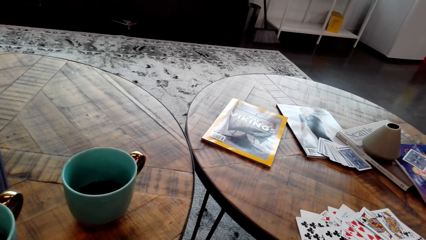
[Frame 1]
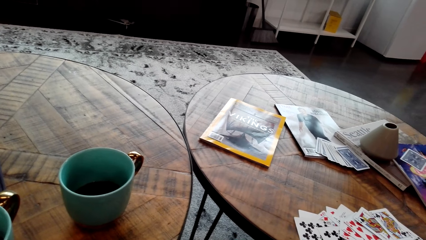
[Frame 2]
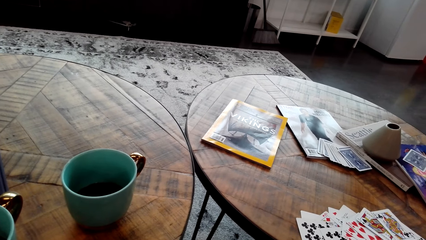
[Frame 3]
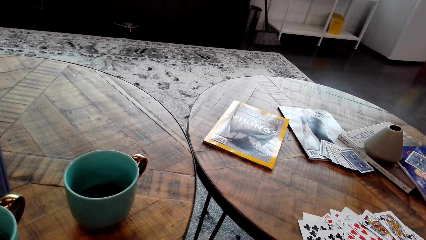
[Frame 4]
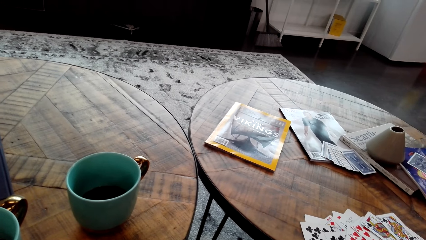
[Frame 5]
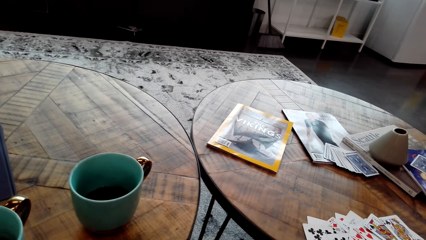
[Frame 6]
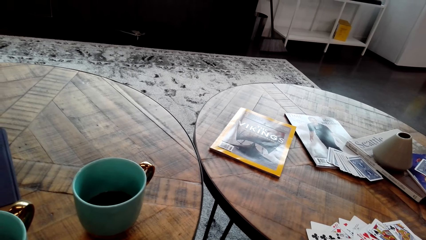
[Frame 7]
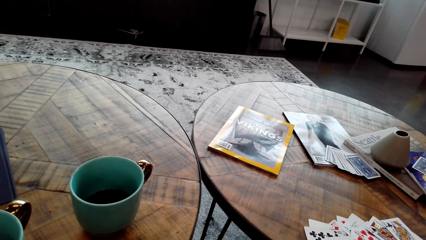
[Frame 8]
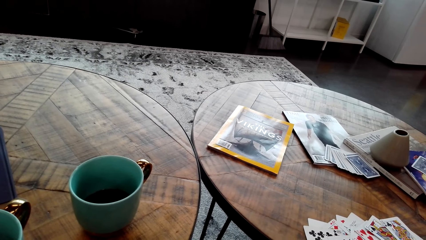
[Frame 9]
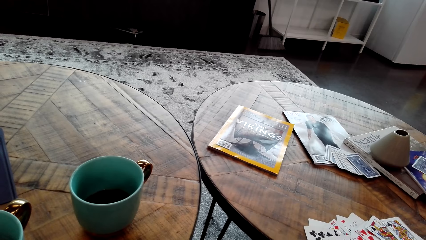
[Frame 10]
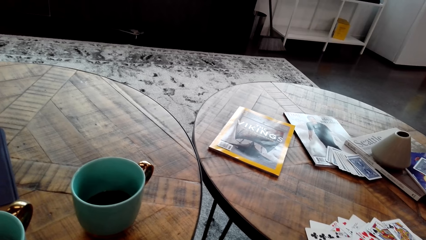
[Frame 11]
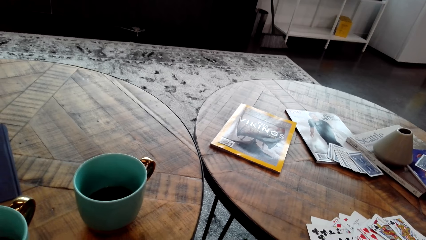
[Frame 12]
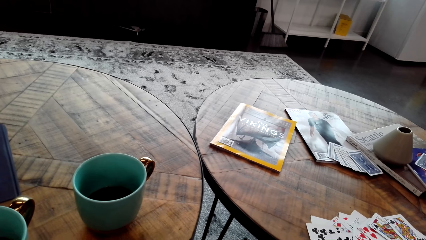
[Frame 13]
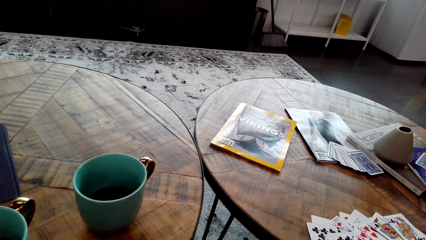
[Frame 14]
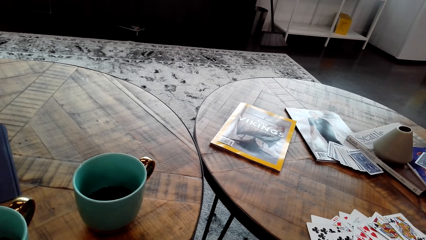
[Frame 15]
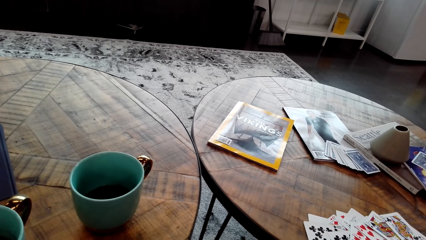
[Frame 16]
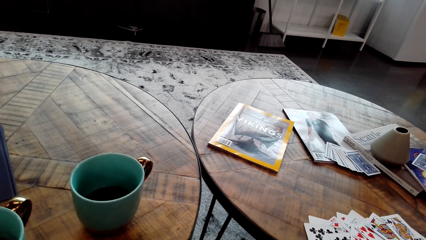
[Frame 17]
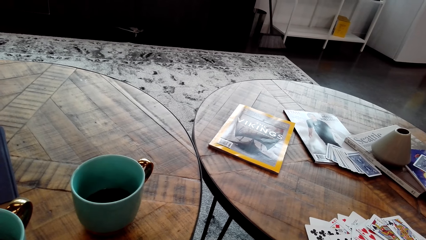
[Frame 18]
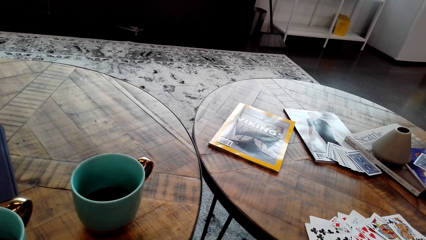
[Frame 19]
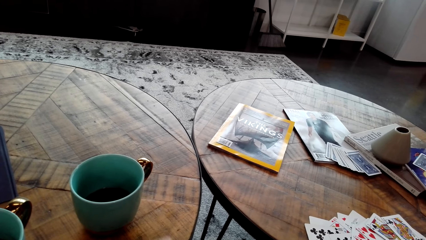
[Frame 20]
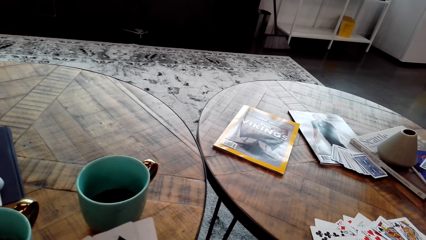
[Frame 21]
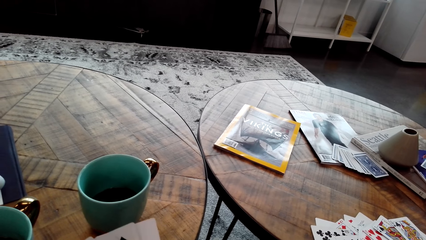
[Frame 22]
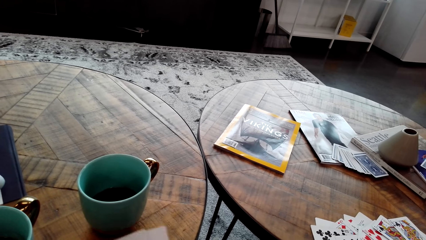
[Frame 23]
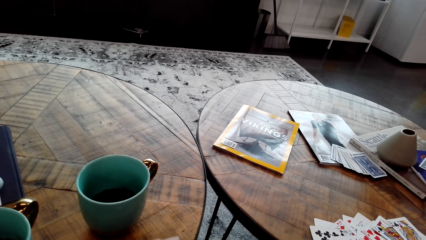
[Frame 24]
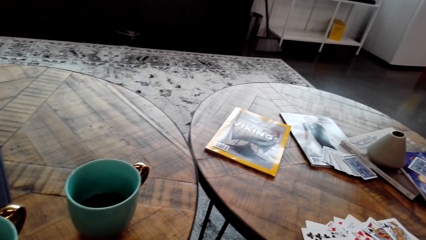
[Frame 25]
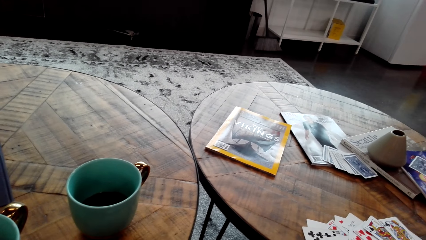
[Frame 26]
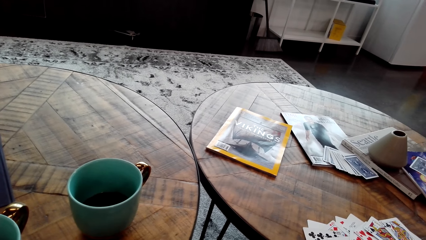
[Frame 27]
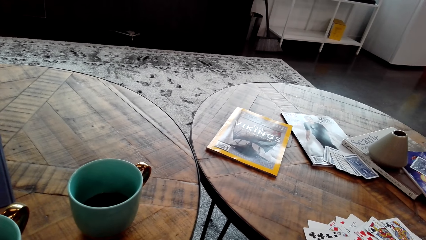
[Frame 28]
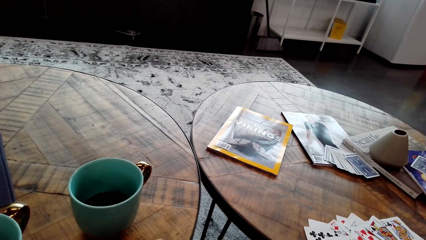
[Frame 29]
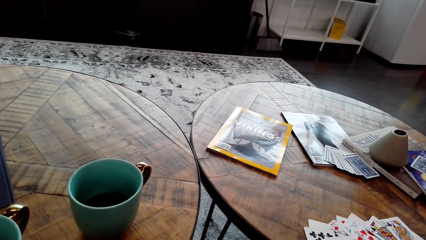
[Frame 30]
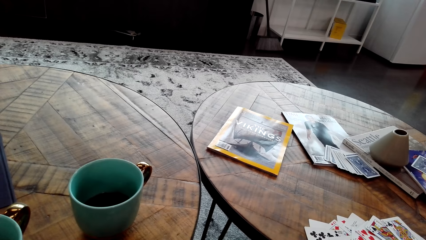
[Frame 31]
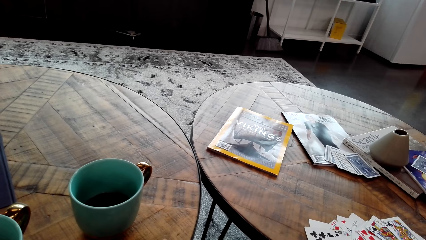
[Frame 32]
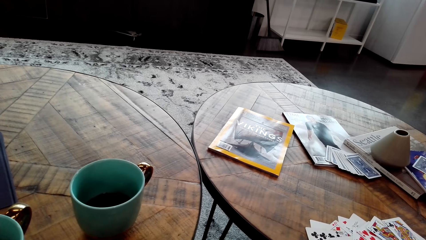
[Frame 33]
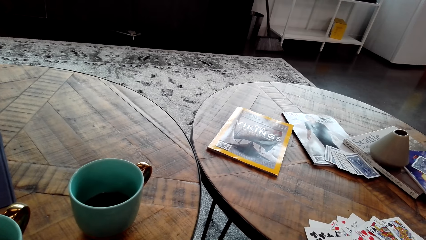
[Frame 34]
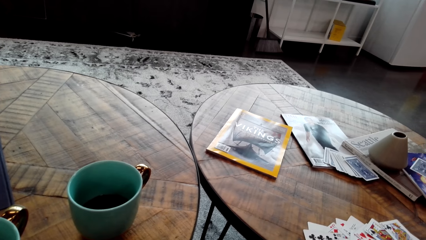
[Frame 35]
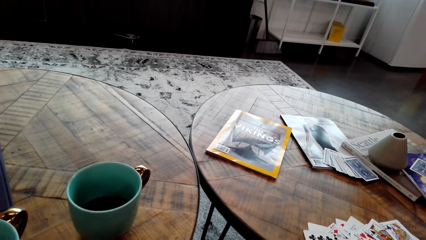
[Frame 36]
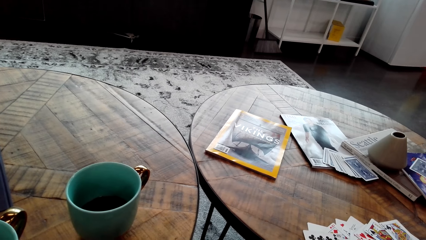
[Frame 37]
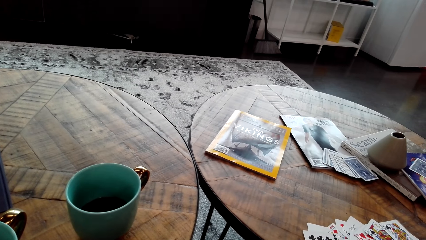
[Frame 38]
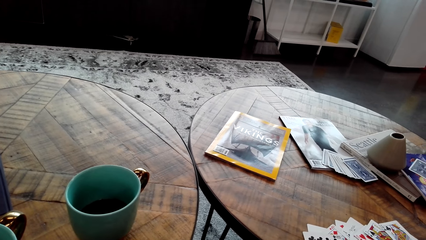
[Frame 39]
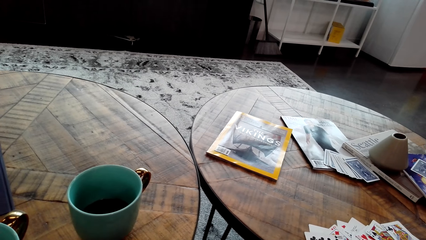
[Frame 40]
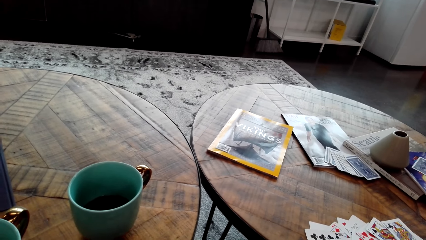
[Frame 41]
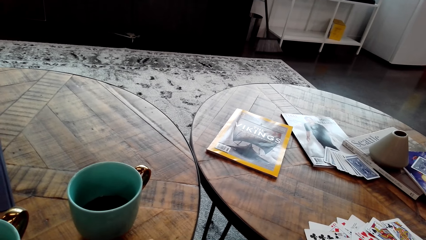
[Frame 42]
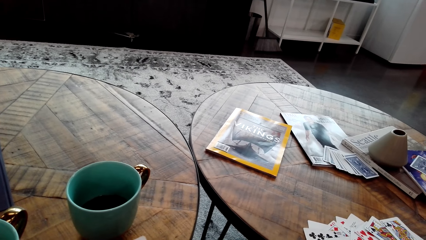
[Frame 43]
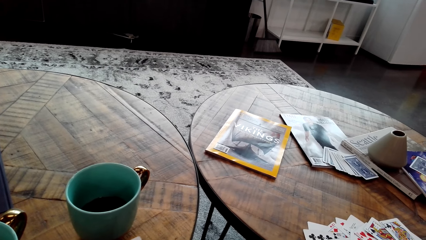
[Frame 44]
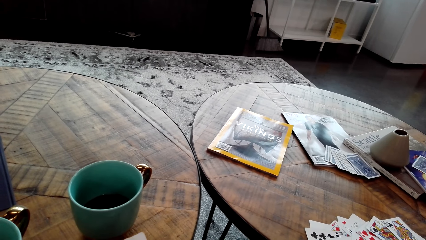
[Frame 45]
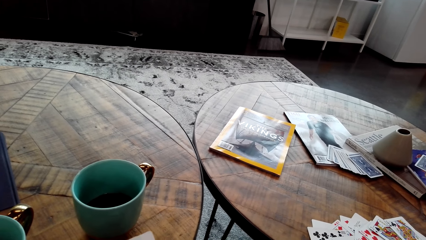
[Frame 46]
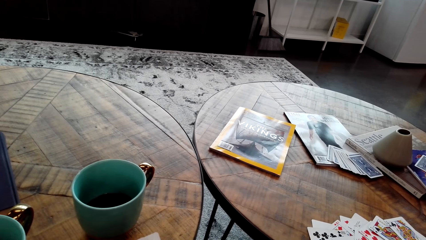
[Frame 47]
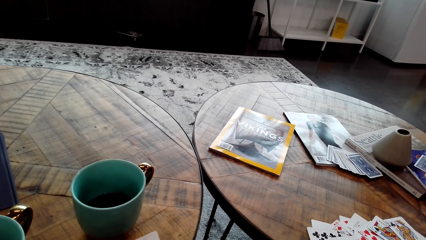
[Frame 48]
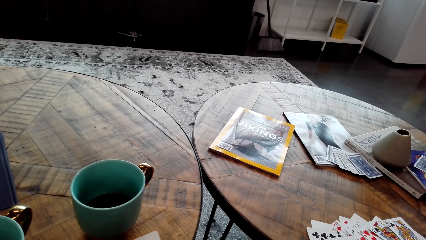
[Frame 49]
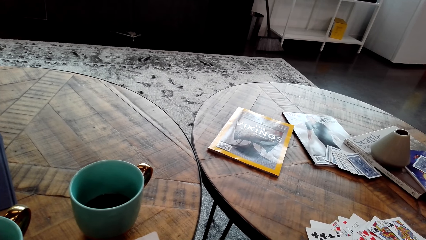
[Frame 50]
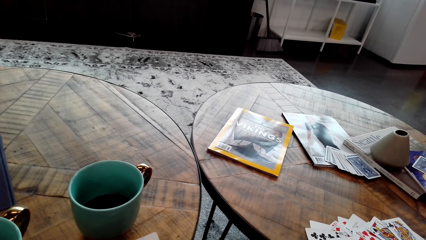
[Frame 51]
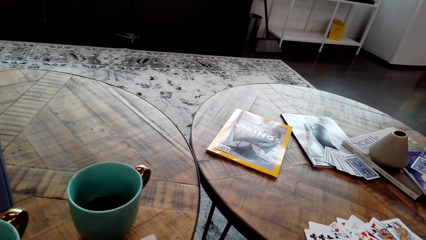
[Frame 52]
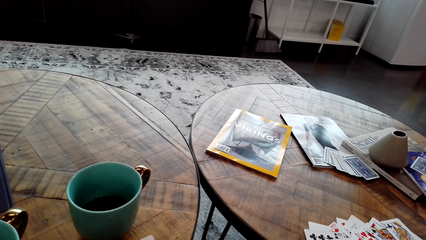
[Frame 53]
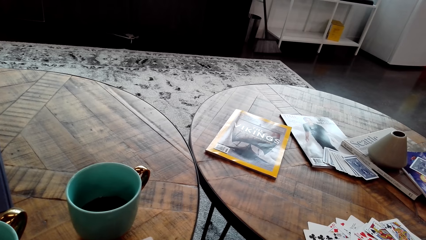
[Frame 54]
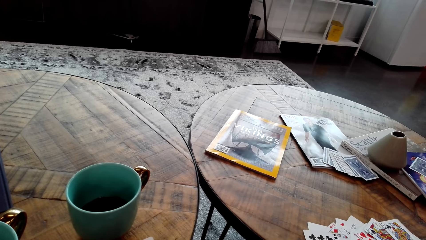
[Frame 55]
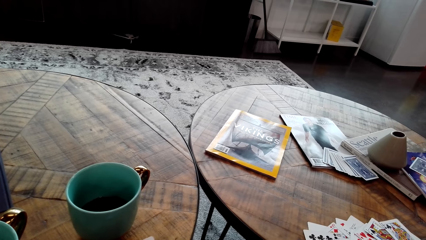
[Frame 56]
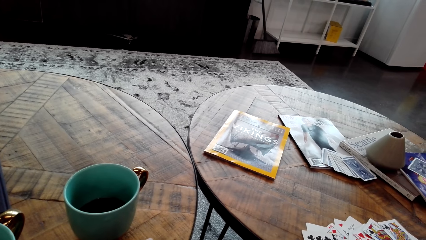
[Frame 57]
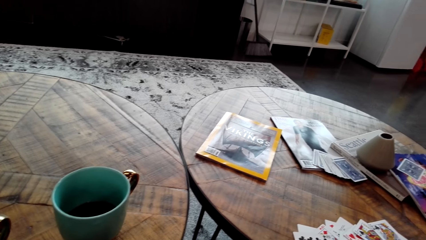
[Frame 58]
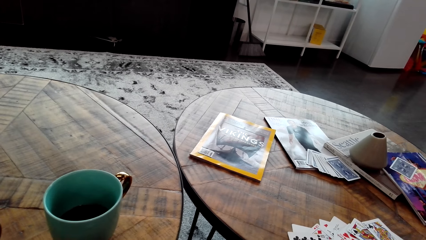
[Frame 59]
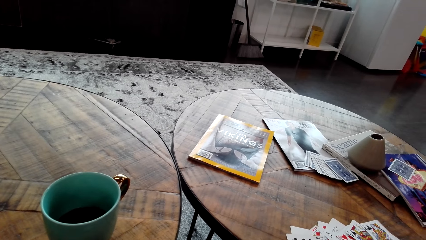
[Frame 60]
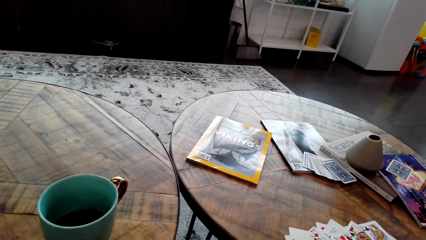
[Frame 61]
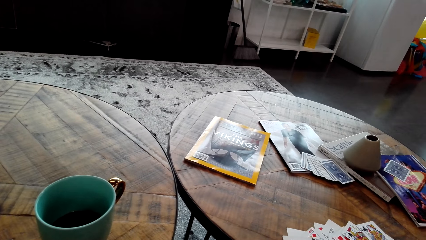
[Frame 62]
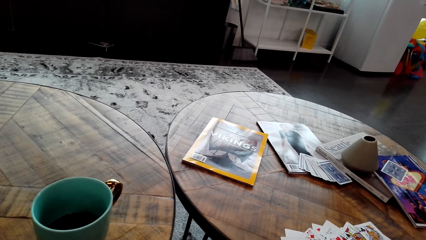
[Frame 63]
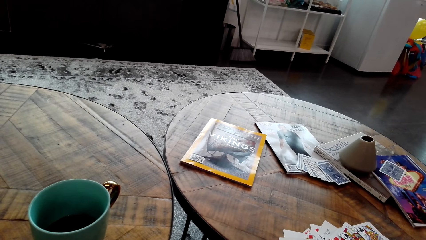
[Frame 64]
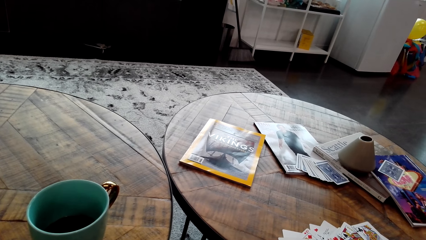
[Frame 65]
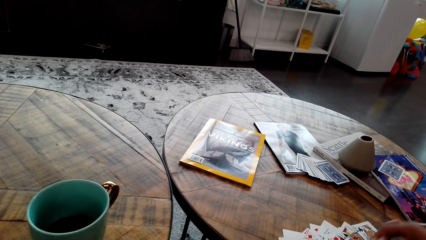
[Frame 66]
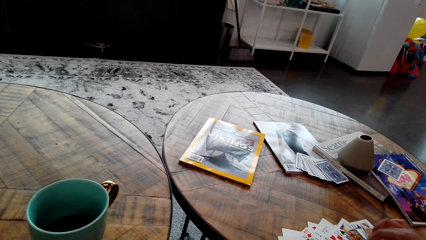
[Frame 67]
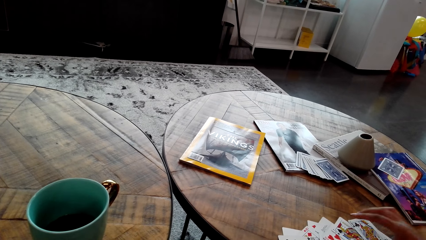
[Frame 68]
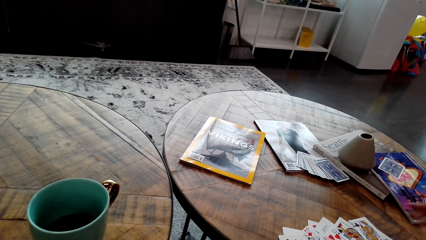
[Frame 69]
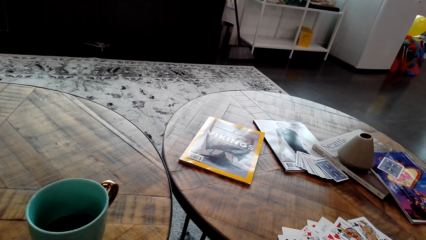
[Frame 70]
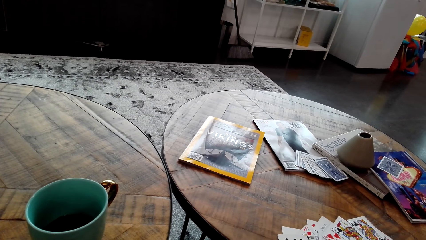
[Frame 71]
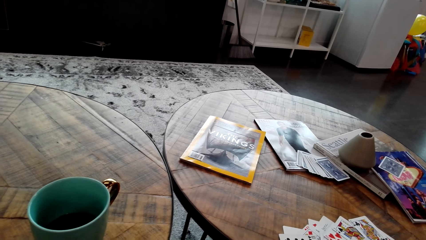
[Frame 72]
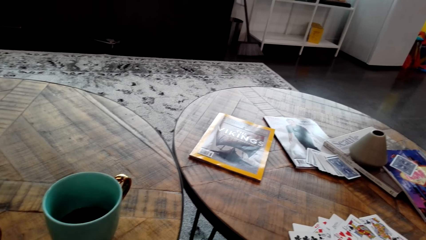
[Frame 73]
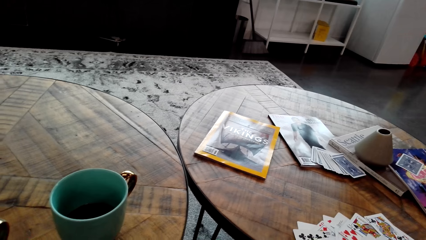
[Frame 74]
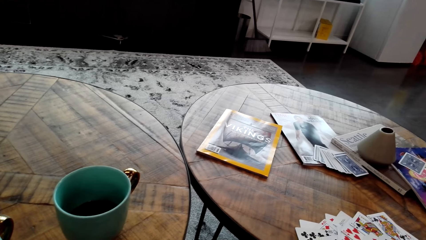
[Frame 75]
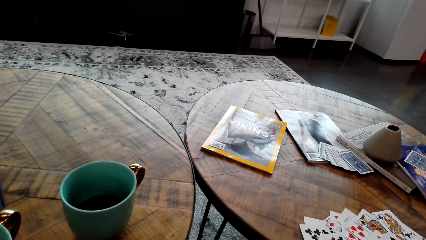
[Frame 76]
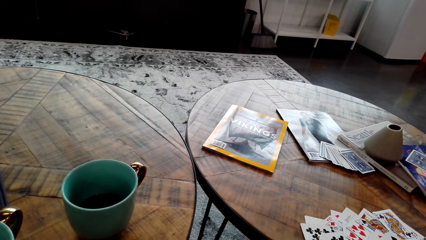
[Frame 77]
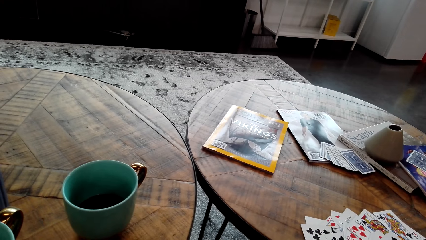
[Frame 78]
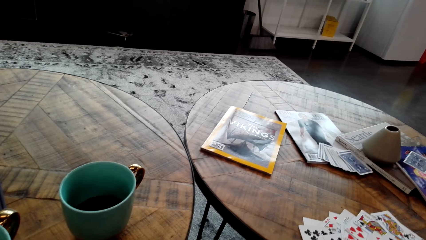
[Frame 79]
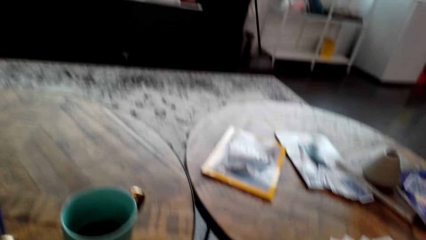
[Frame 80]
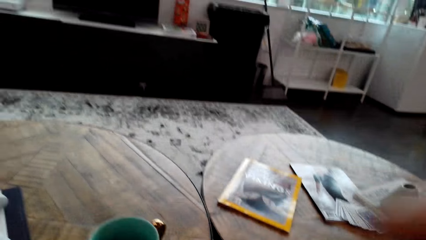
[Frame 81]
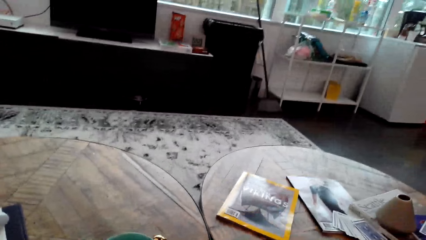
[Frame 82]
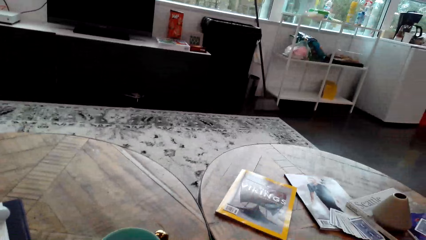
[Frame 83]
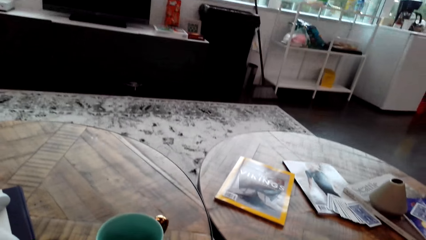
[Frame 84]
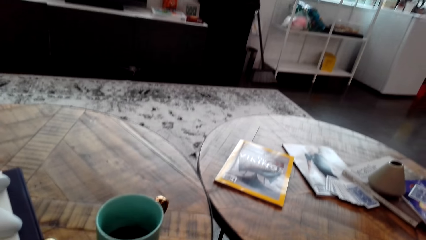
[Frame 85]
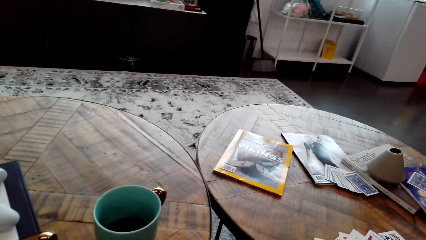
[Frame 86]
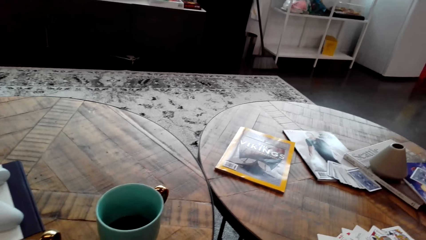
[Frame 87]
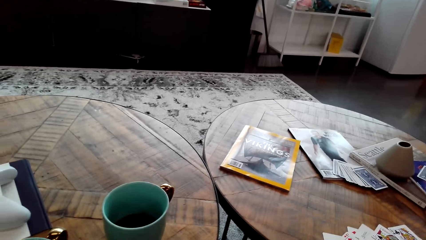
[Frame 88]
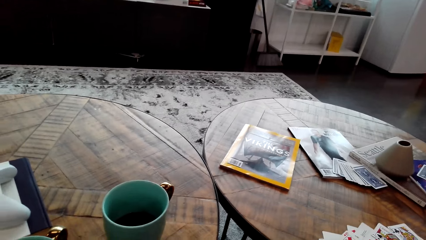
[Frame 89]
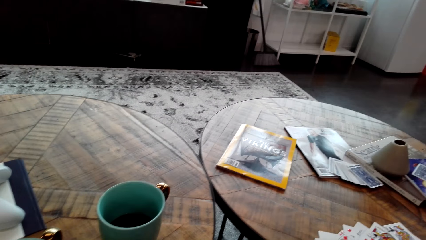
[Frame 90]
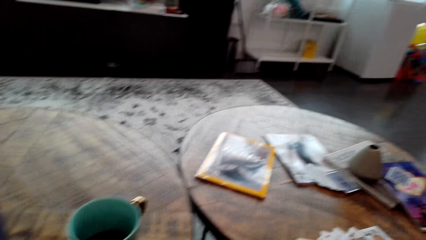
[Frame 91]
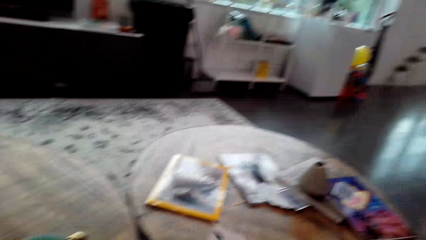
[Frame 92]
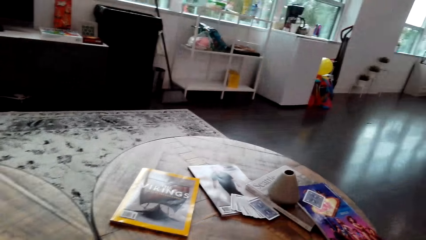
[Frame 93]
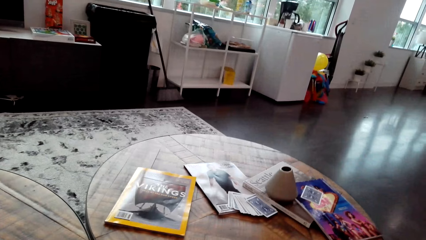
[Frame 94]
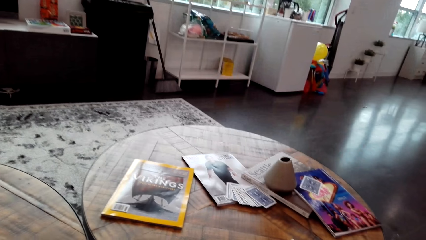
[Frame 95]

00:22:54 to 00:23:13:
The camera wearer holds cards. They touch the cards. A man puts the cards on the table. The camera wearer turns around the room. The man plays a card.
